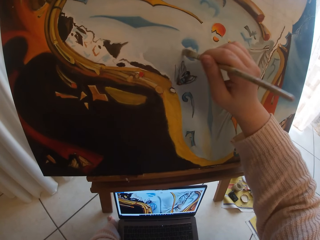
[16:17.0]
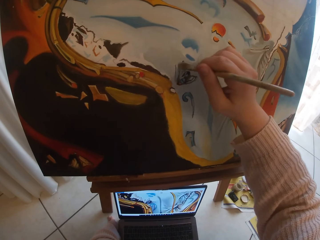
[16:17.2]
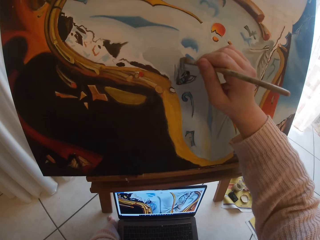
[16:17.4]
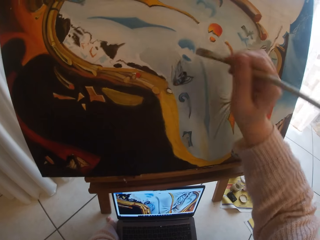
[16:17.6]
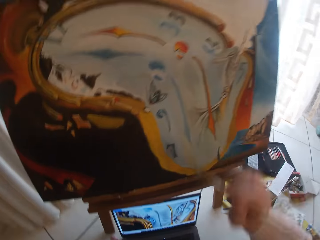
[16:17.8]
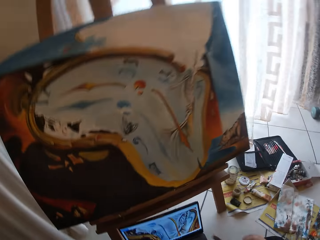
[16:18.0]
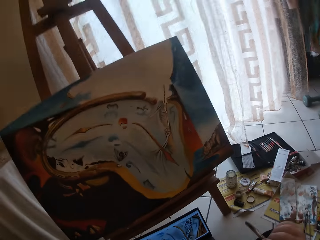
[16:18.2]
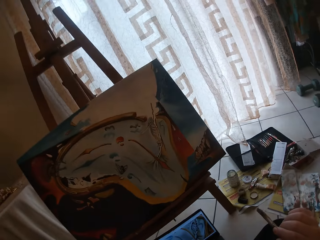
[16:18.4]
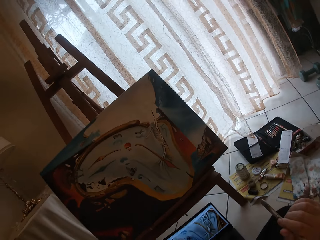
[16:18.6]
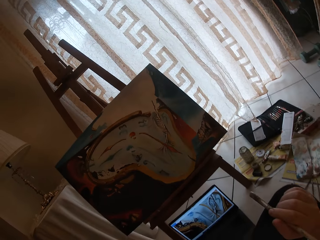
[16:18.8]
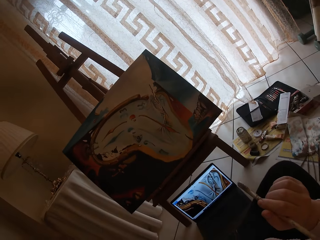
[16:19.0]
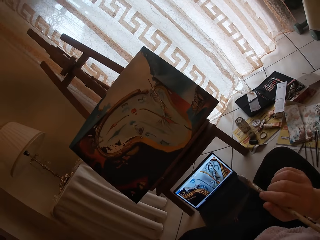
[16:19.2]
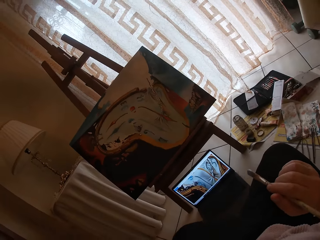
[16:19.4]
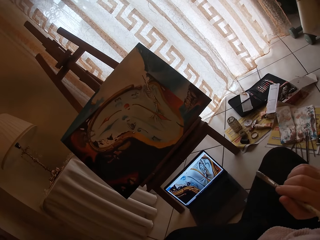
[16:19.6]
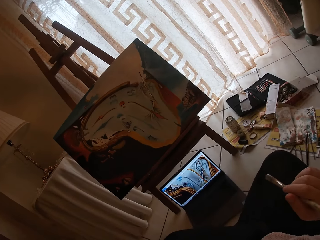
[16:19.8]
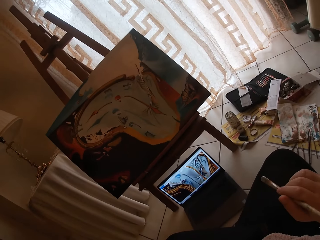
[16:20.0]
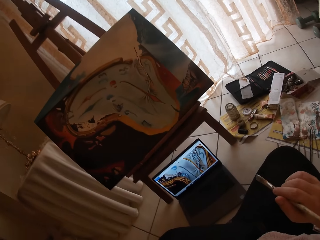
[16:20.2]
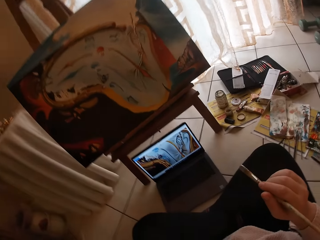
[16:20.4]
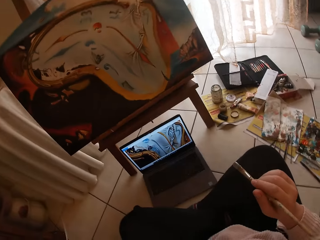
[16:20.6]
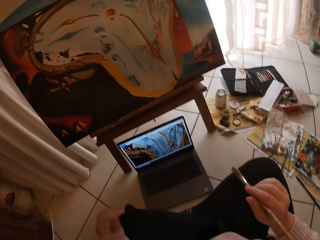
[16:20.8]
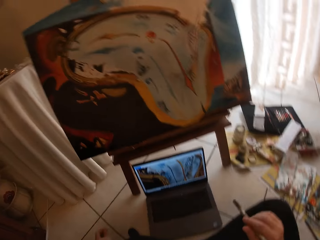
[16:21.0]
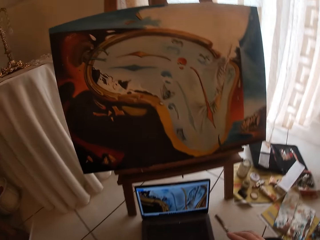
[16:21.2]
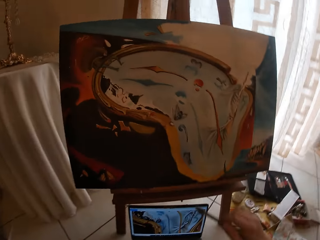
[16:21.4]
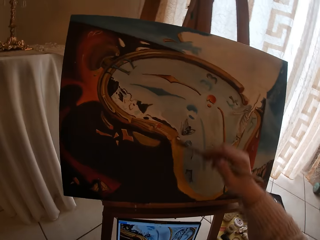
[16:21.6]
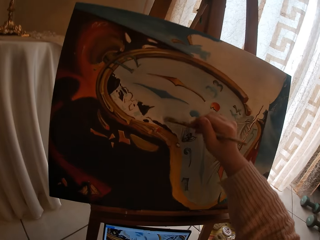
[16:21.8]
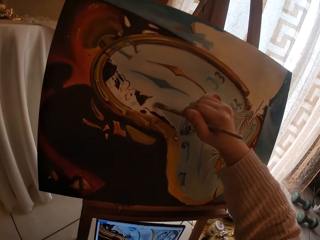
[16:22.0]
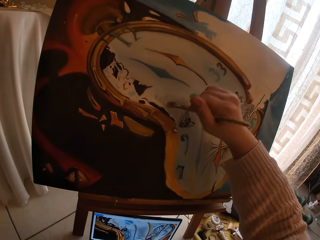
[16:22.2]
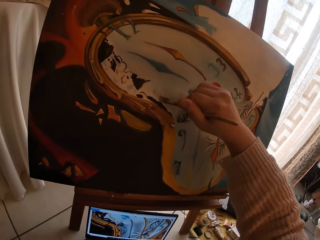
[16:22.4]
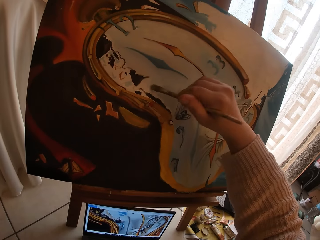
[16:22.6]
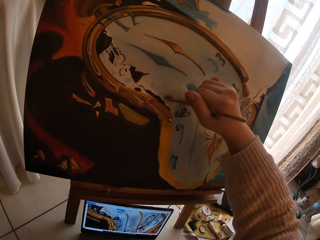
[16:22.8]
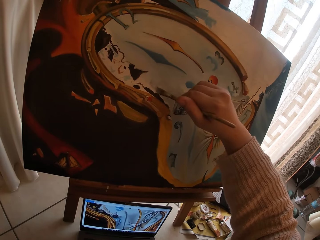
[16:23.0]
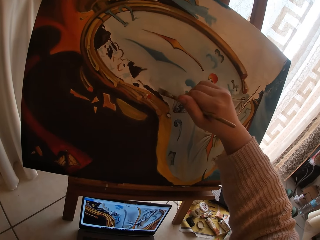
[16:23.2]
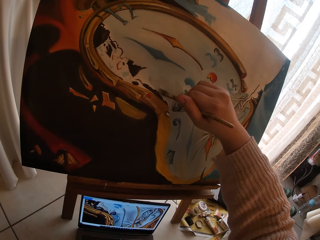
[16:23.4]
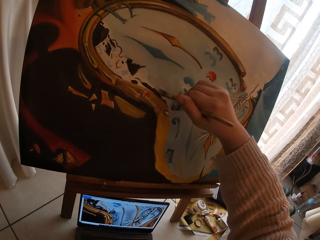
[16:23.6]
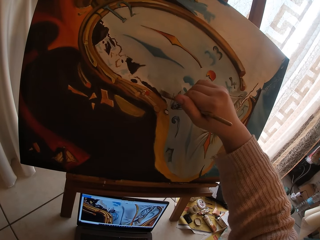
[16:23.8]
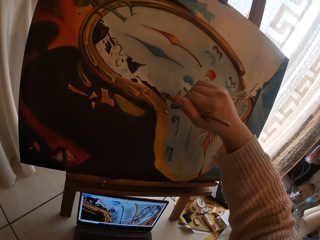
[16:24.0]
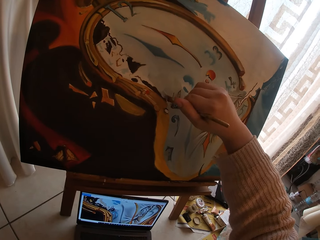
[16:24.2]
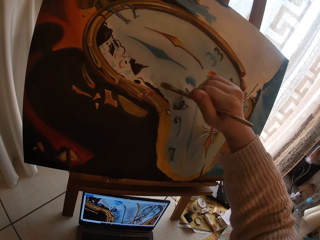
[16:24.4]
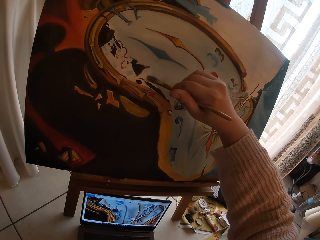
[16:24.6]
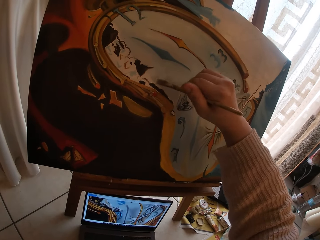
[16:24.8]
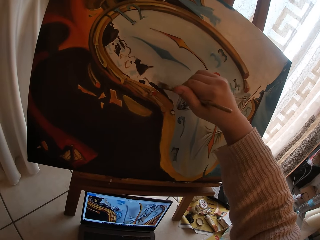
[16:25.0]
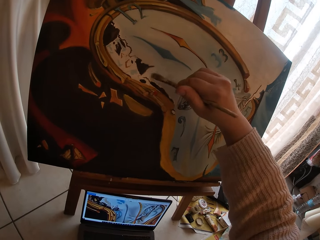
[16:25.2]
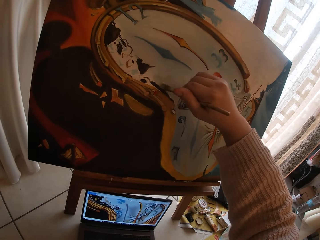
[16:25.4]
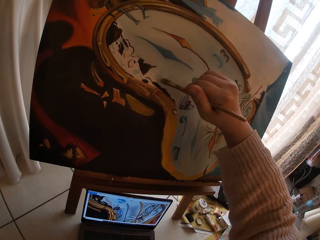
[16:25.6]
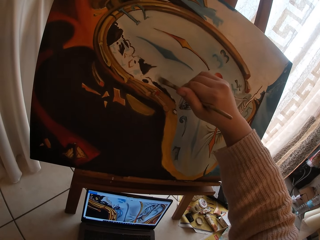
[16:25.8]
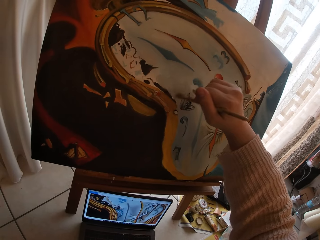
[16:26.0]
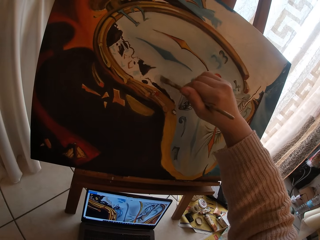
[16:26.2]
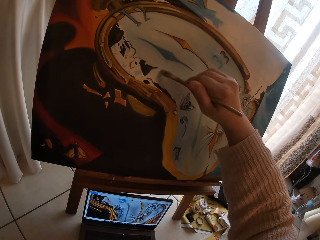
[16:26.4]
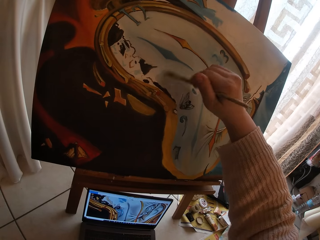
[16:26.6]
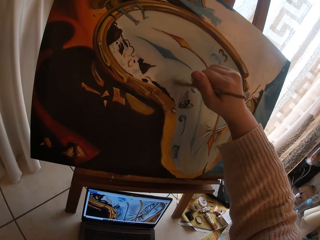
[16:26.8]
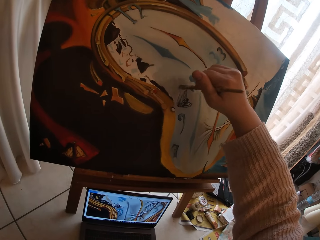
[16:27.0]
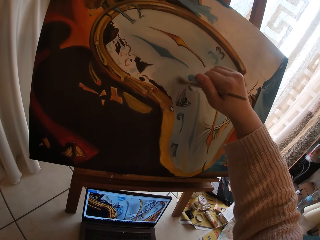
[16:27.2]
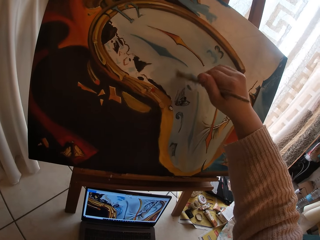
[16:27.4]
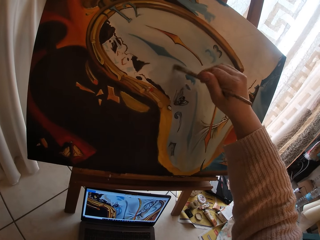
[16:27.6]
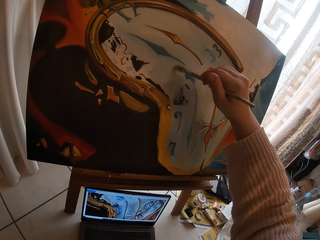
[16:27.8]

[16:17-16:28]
The camera wearer looks at the paint. They paint on the drawing board using the paint brush.

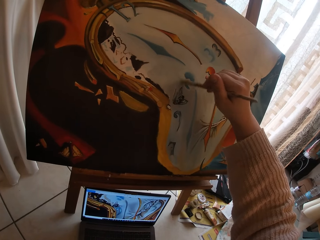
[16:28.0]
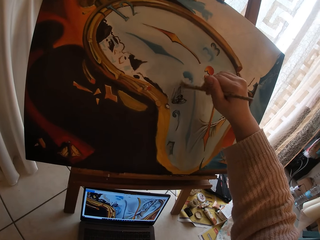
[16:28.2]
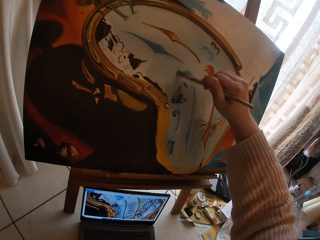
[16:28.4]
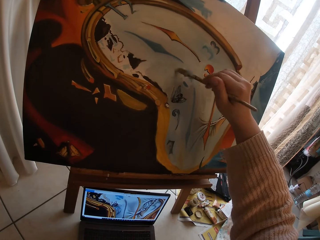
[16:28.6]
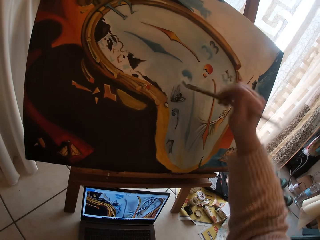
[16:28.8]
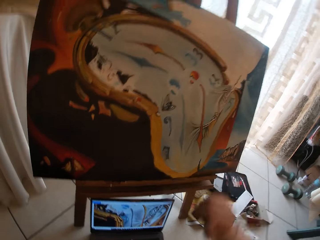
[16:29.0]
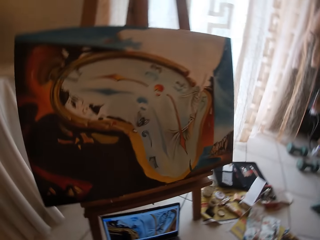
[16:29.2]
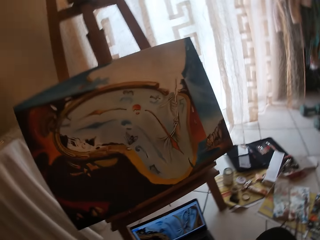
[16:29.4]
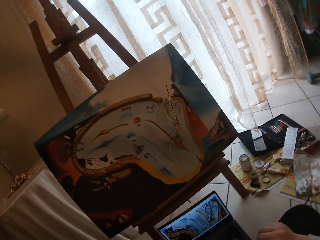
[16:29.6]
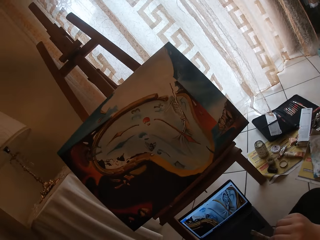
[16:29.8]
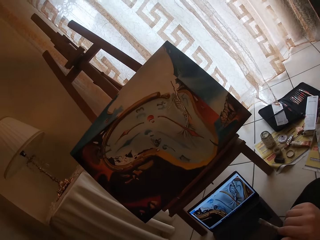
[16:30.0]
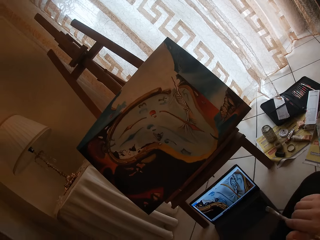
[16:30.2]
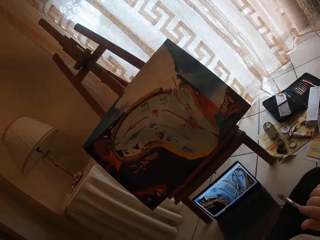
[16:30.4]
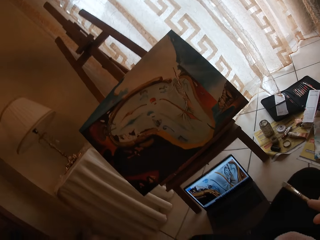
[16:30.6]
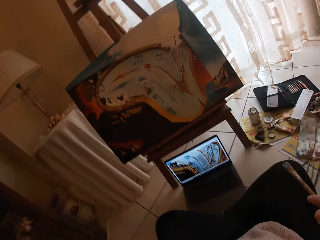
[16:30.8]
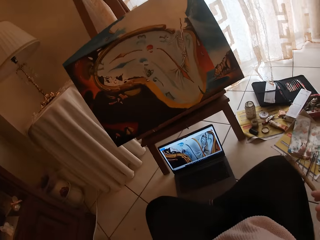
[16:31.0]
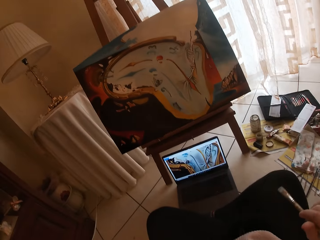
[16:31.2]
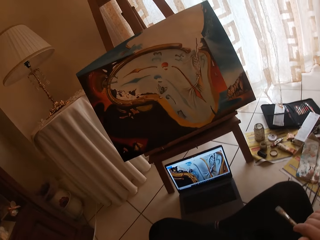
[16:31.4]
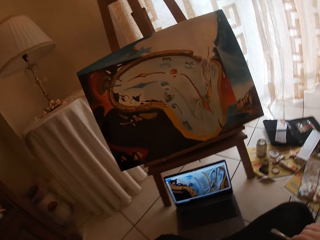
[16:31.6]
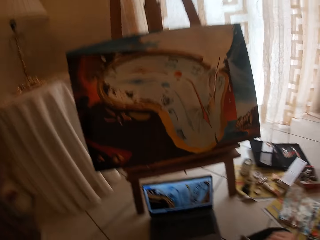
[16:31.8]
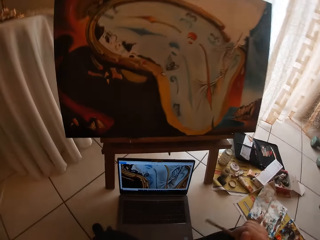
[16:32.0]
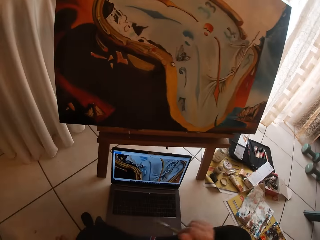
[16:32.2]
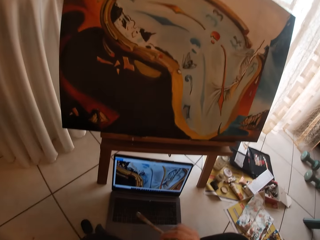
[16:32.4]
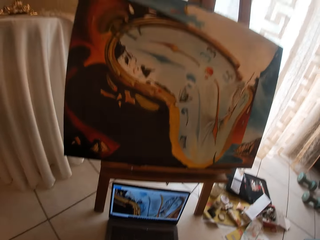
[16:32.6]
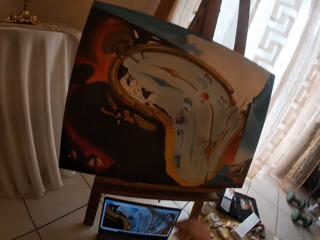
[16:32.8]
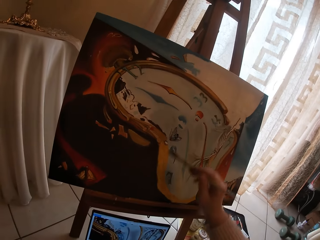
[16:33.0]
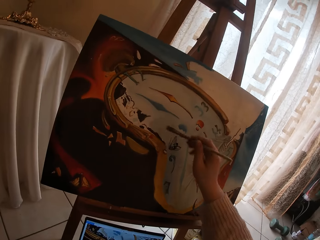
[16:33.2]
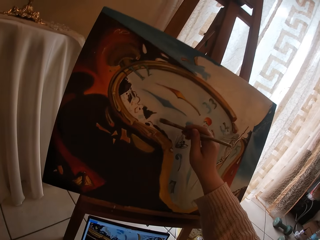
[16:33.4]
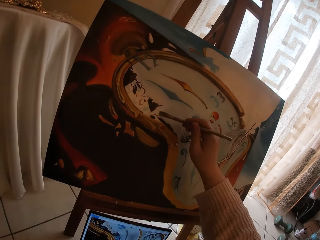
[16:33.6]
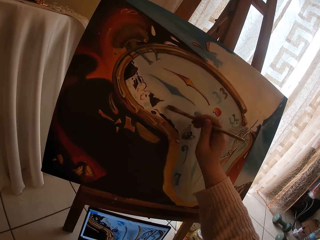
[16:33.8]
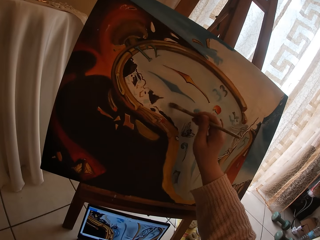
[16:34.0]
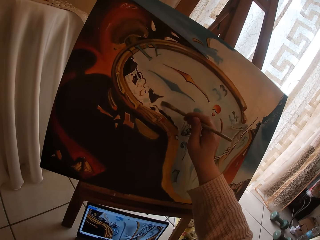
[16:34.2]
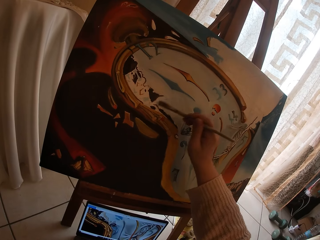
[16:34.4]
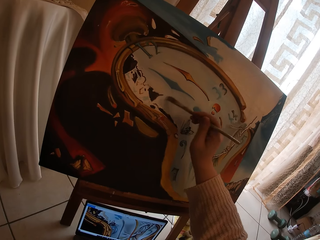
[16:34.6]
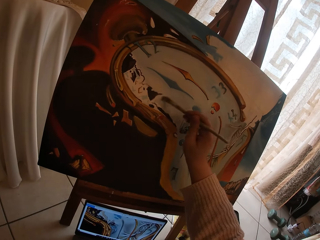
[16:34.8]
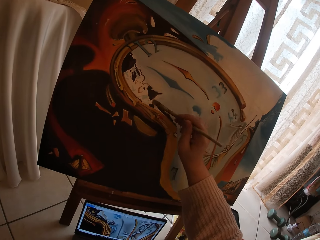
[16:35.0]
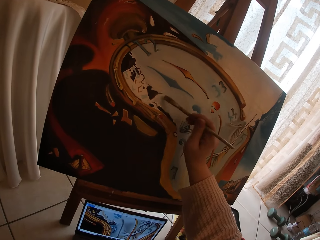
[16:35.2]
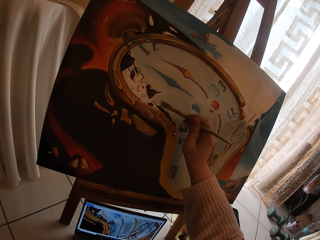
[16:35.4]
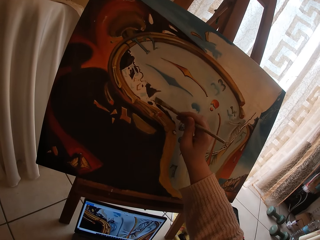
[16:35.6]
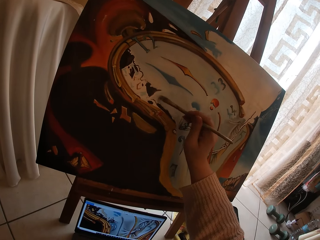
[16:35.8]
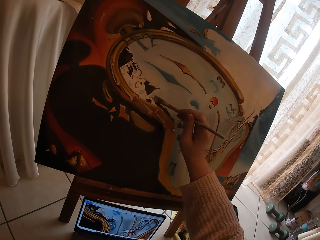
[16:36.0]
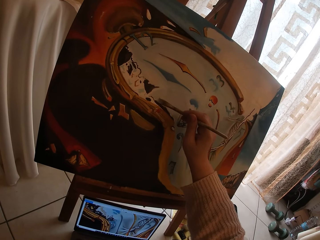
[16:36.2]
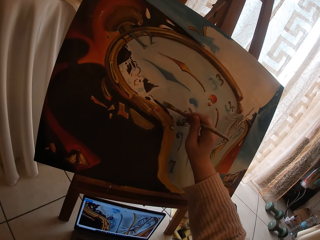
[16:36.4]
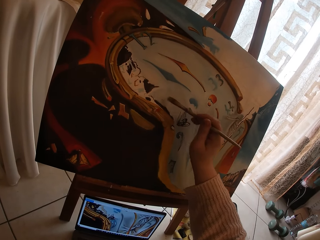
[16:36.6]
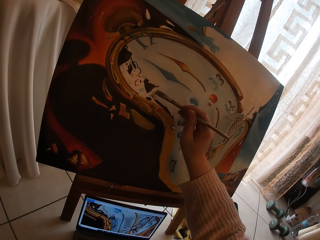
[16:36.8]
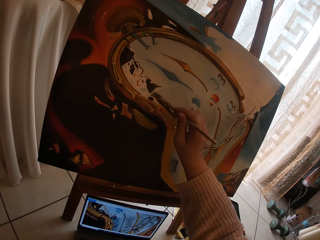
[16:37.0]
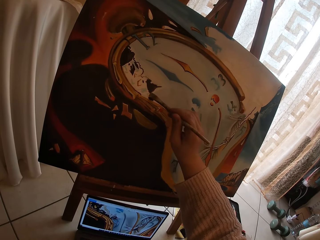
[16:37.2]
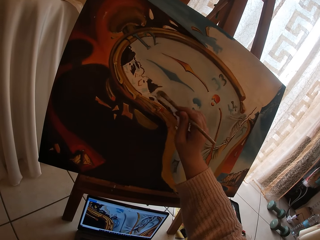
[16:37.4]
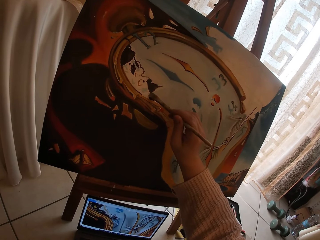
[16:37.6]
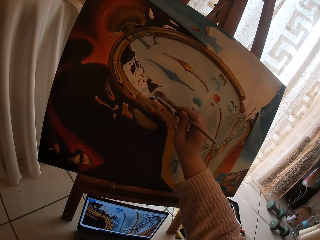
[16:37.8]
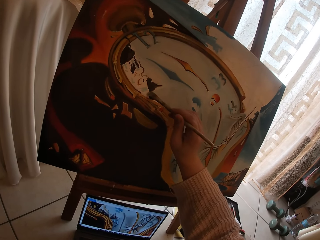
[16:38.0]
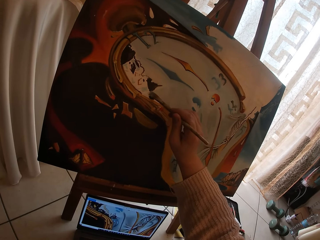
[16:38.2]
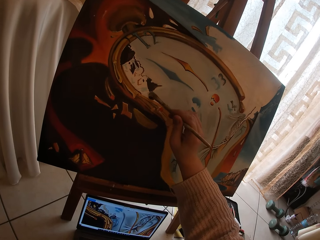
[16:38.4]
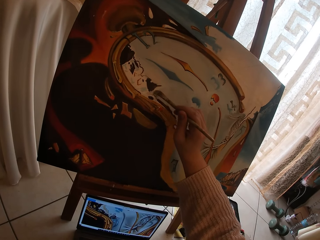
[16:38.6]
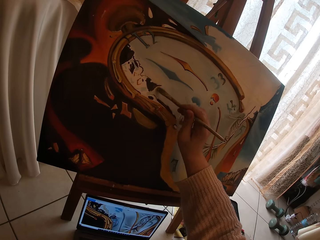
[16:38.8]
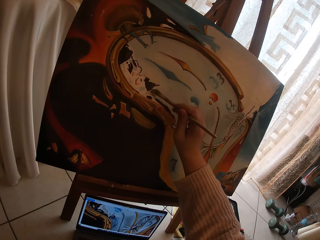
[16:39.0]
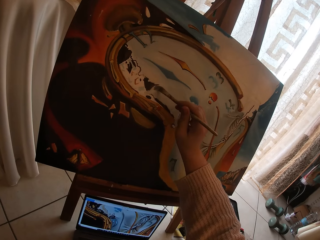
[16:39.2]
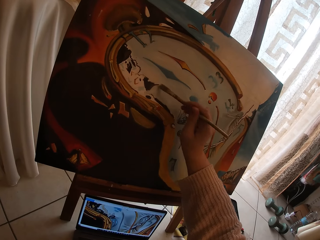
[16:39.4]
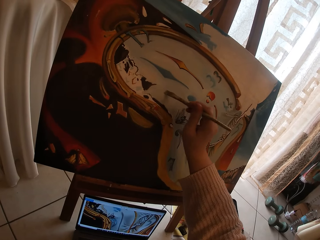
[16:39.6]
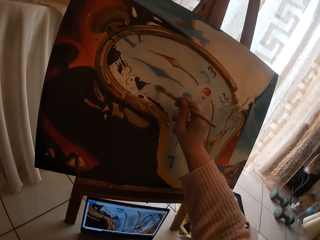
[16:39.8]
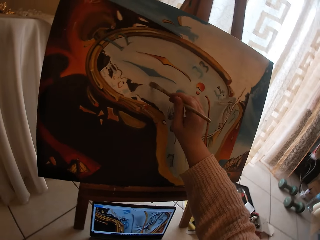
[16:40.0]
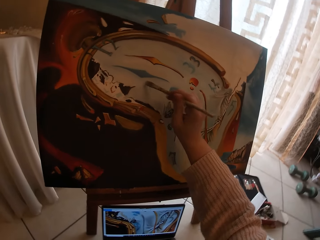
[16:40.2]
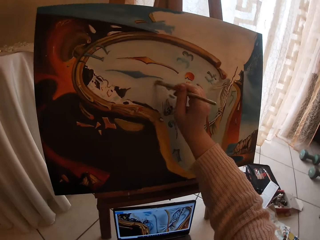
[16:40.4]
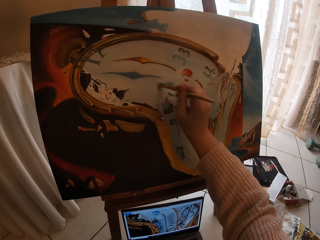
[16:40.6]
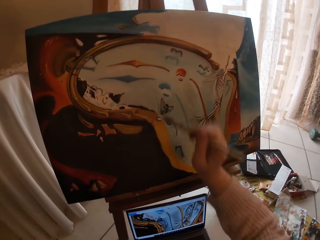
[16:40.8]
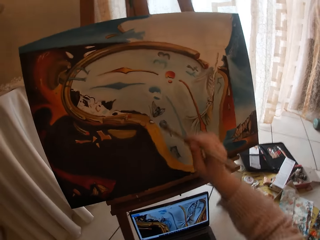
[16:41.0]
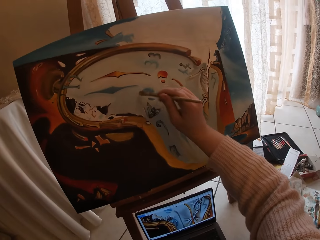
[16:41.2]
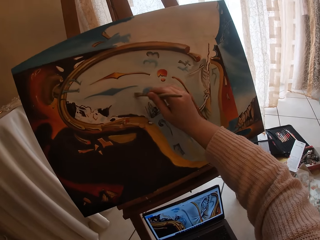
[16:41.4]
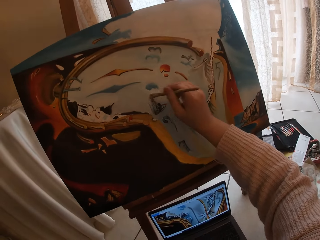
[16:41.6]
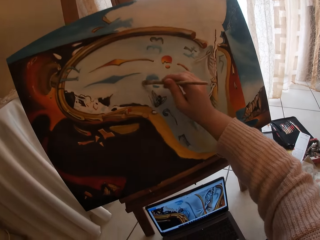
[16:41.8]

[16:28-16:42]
The camera wearer looks at the paint. They paint on the drawing board using the paint brush.
